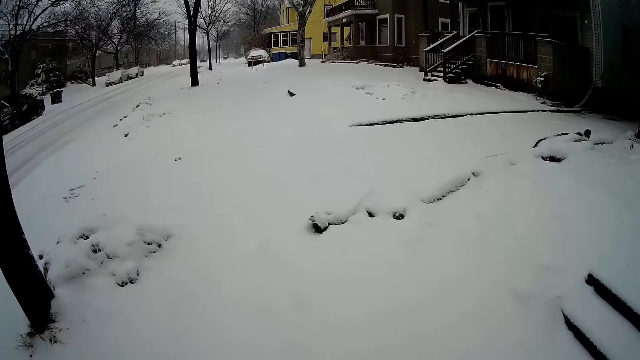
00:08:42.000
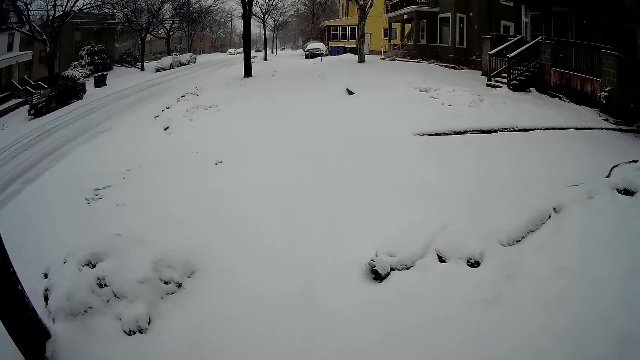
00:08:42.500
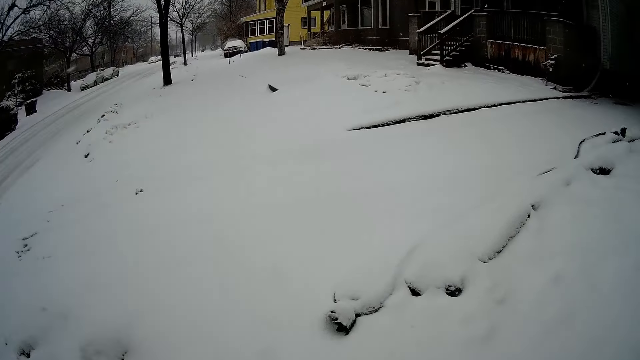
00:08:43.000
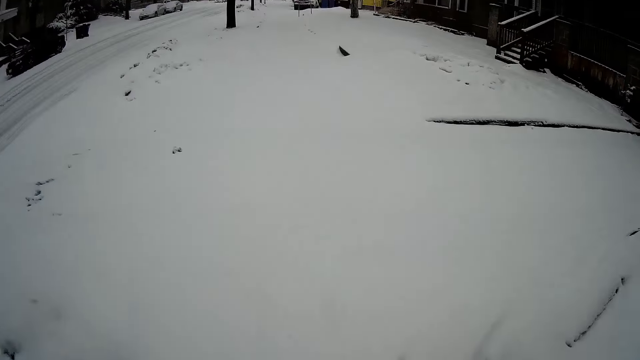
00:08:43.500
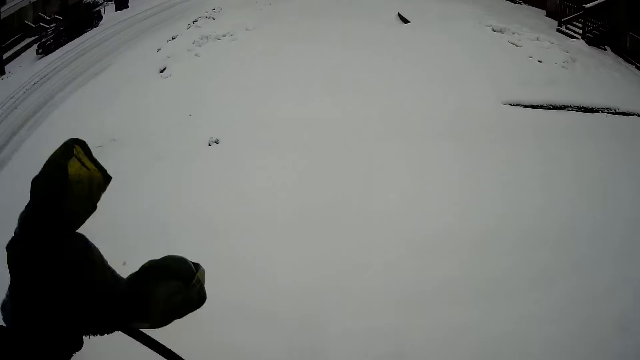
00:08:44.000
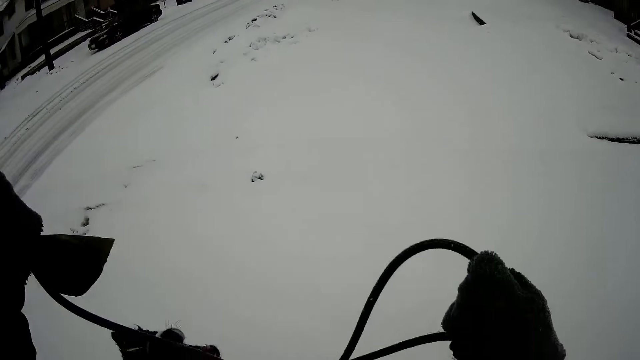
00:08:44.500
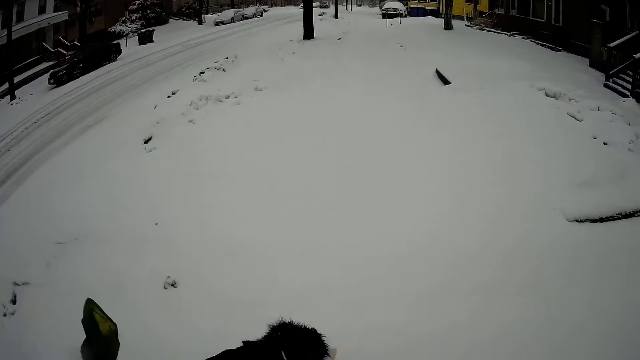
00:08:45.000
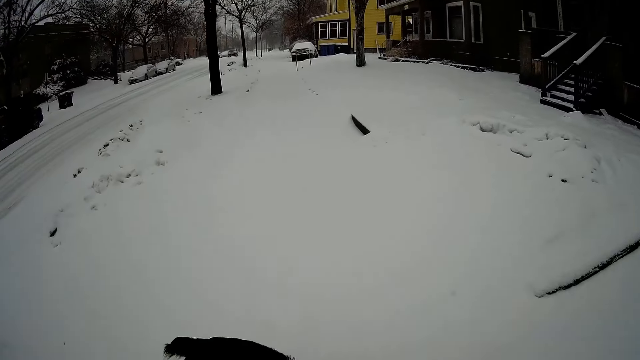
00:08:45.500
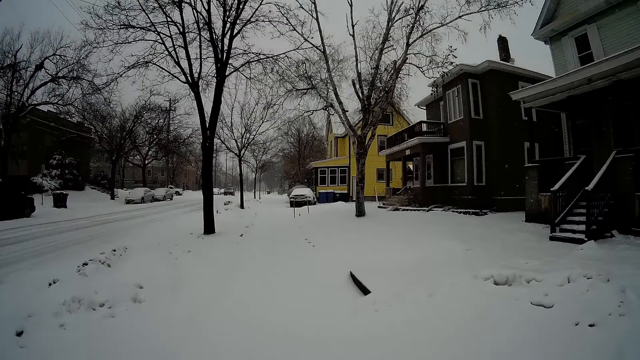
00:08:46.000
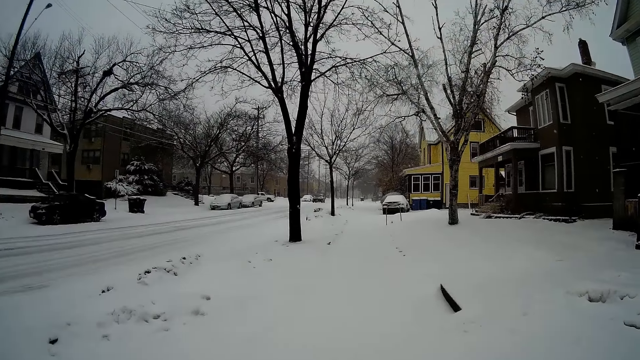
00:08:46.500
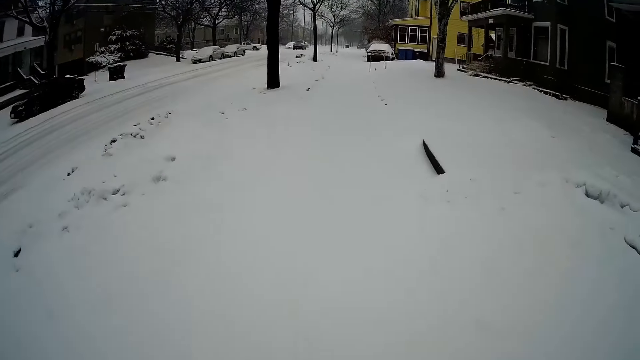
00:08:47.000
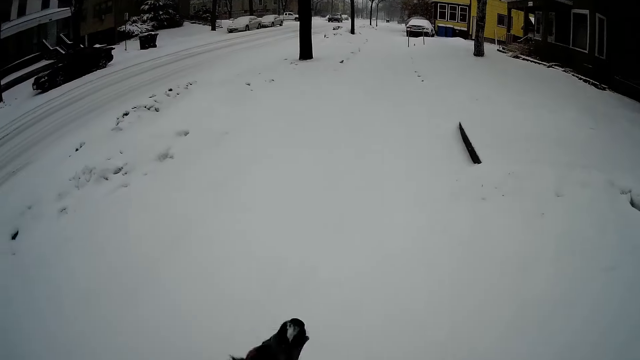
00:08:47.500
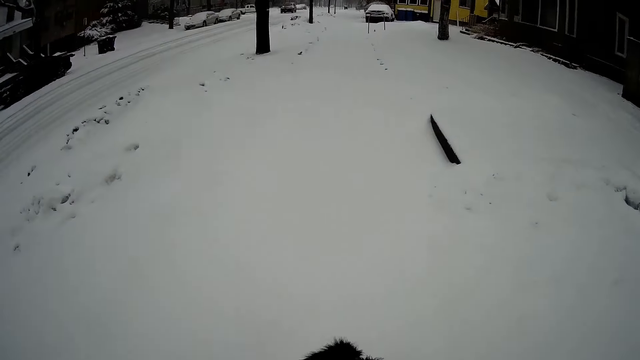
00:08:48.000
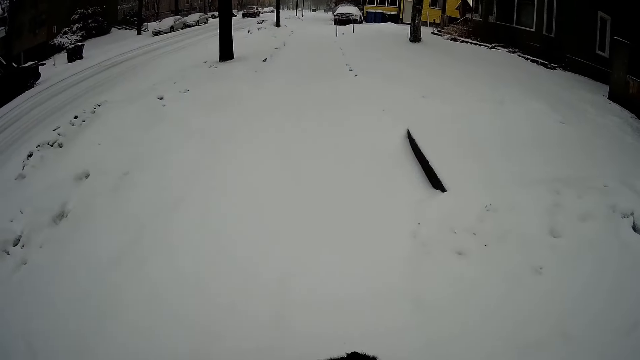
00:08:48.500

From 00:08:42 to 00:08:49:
The camera wearer adjusts the leash with his hands.

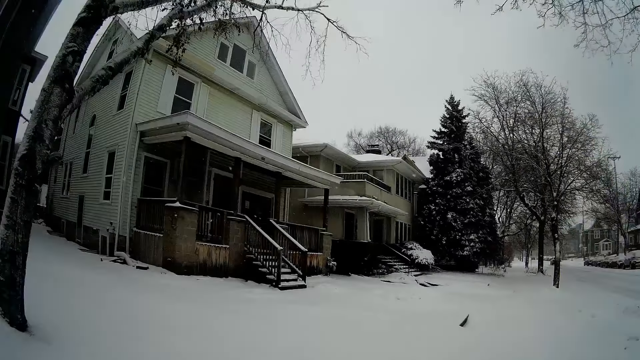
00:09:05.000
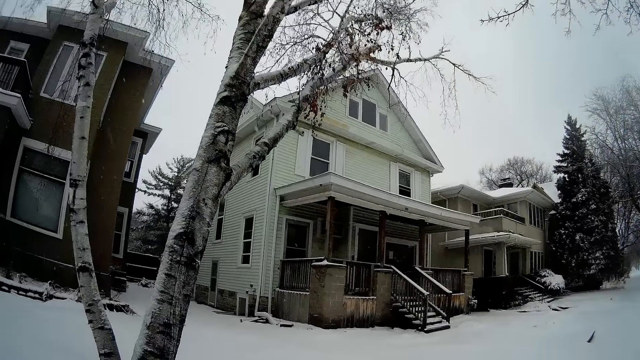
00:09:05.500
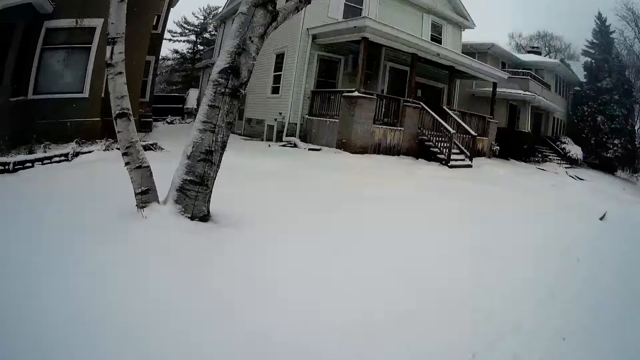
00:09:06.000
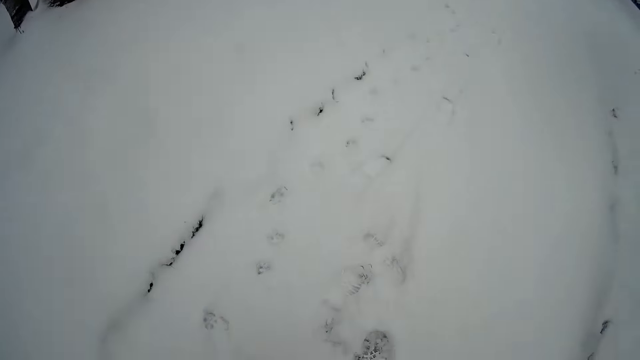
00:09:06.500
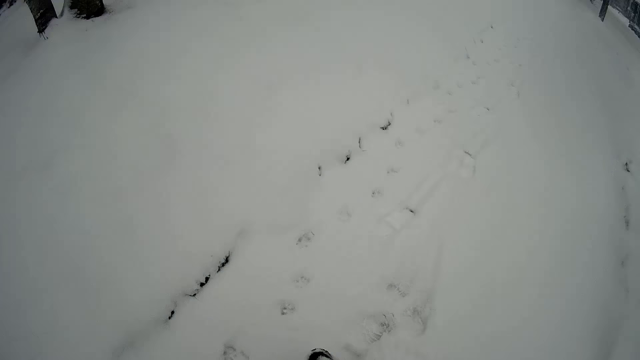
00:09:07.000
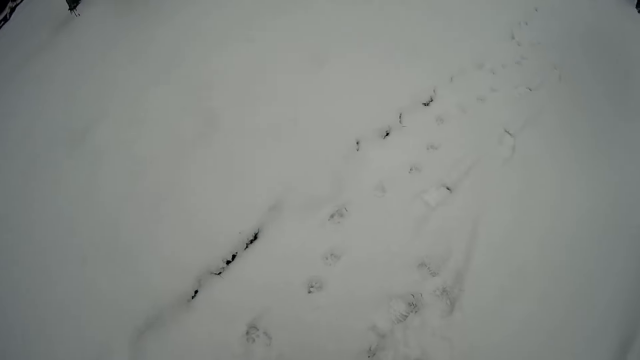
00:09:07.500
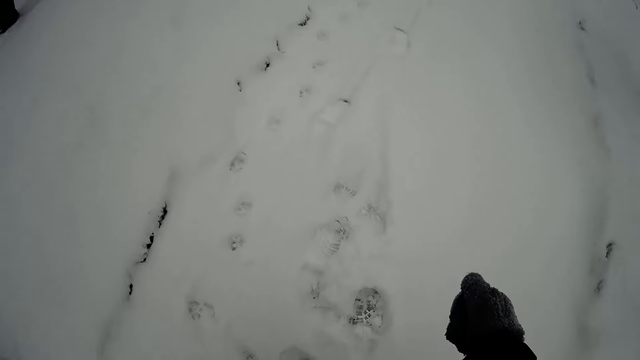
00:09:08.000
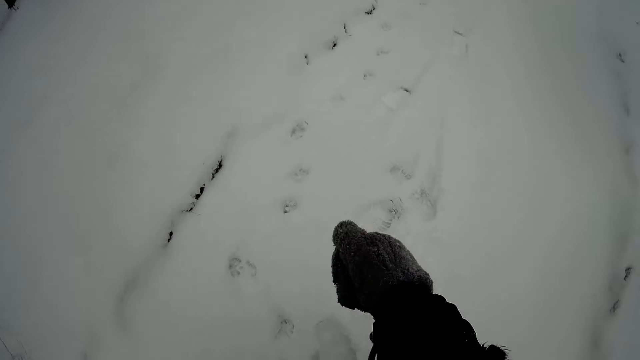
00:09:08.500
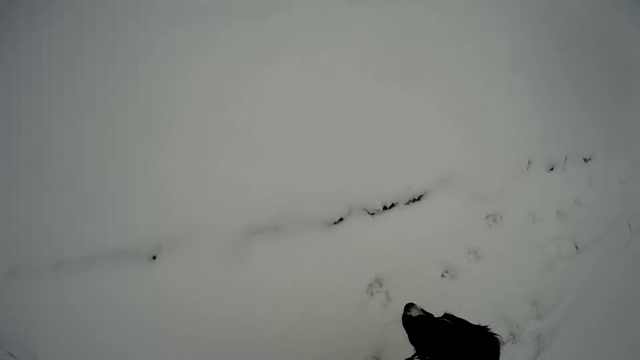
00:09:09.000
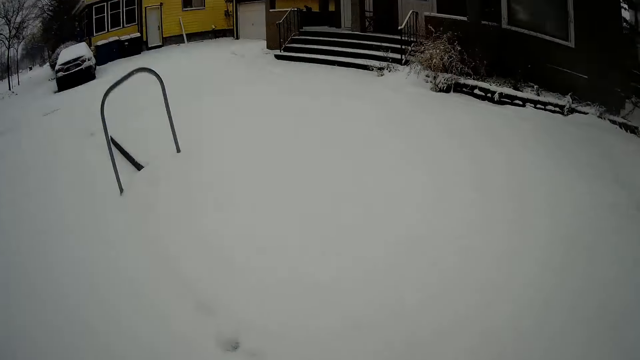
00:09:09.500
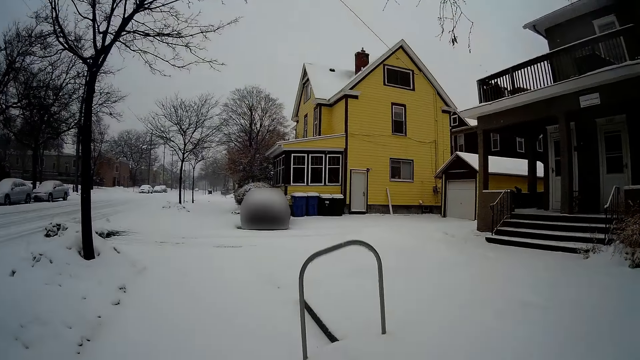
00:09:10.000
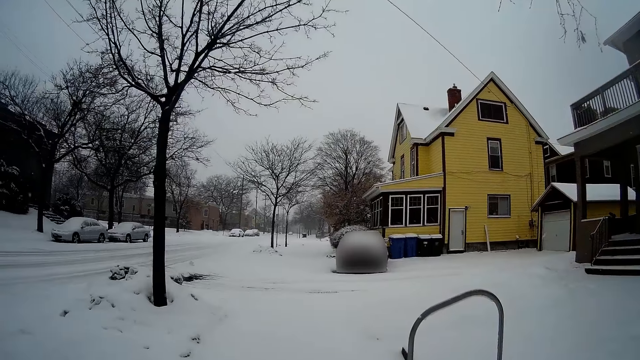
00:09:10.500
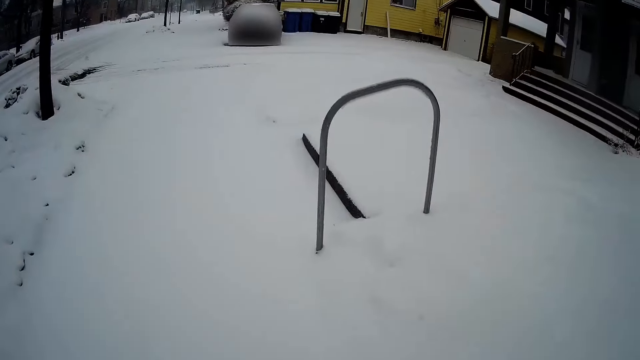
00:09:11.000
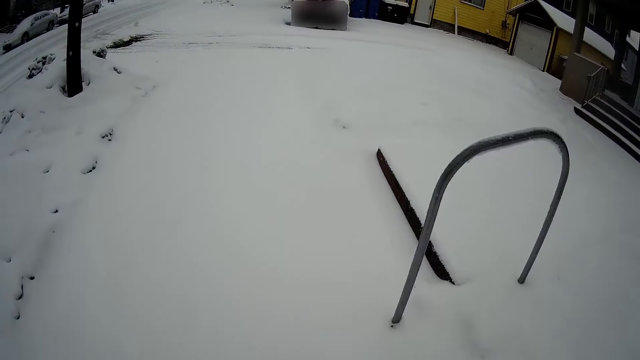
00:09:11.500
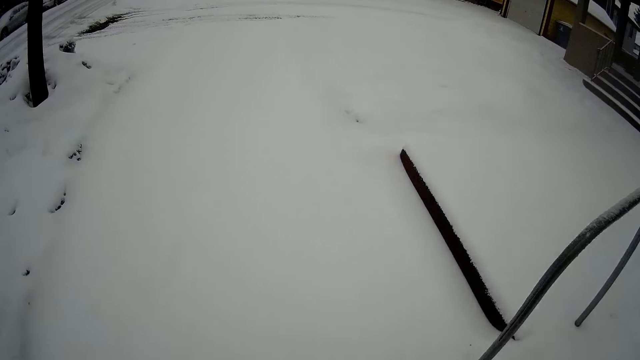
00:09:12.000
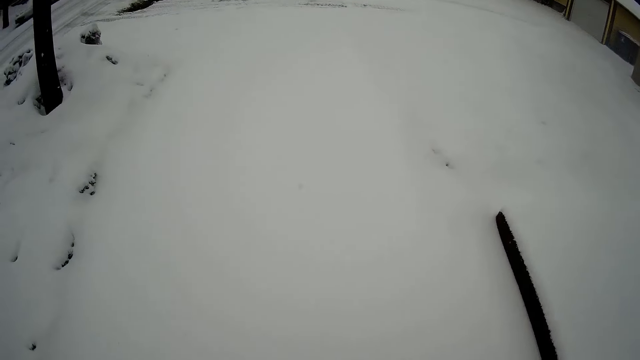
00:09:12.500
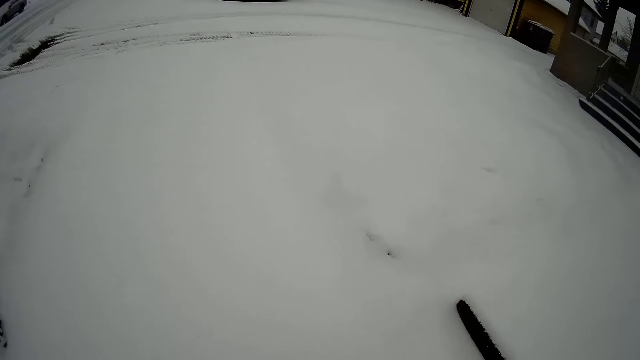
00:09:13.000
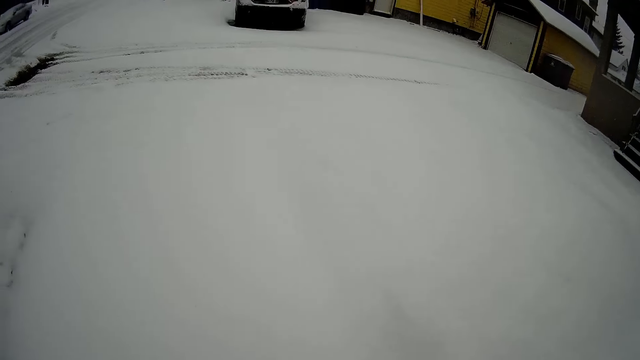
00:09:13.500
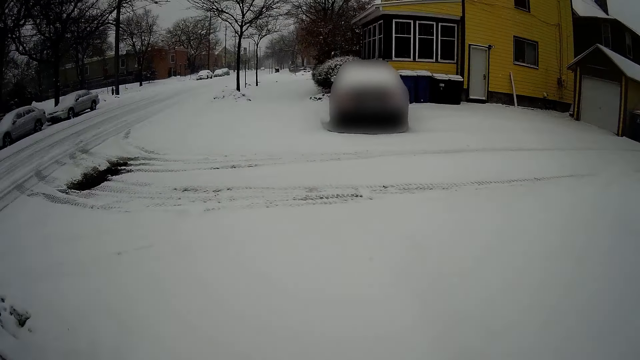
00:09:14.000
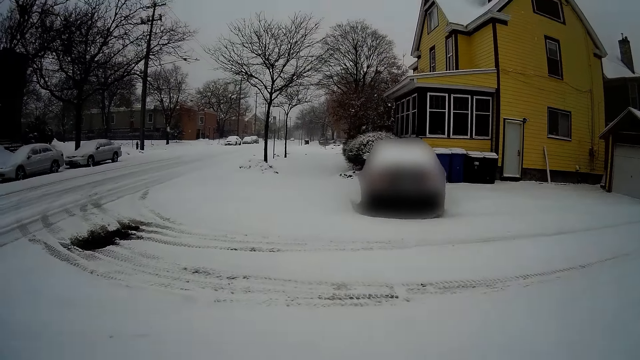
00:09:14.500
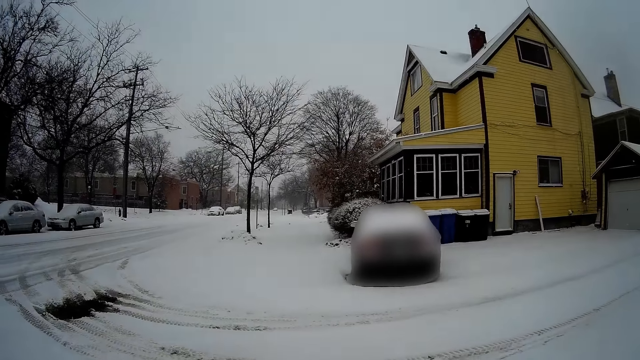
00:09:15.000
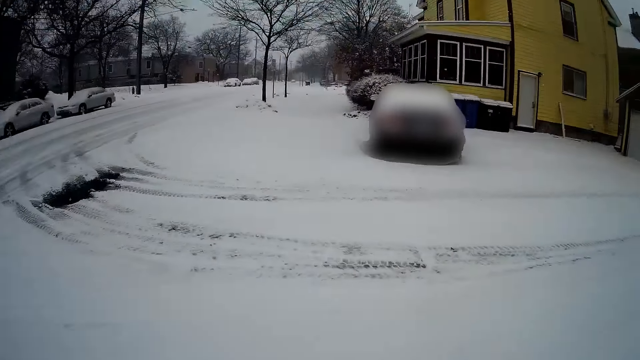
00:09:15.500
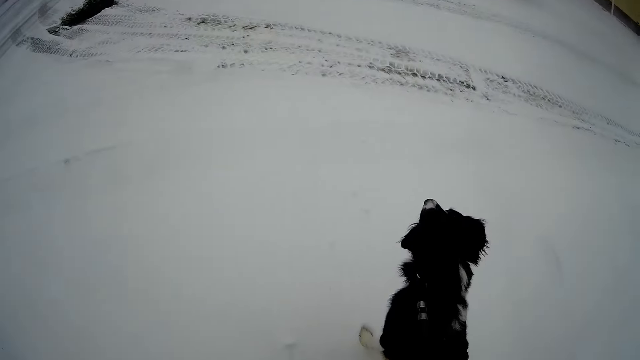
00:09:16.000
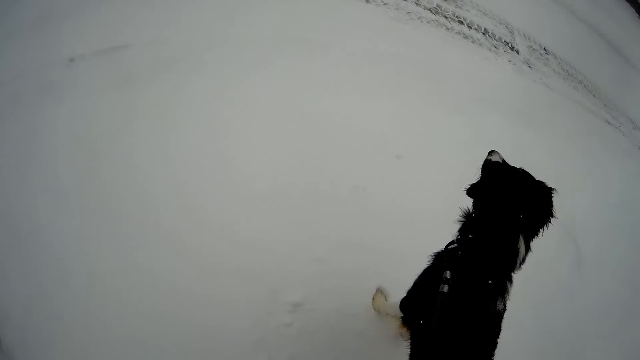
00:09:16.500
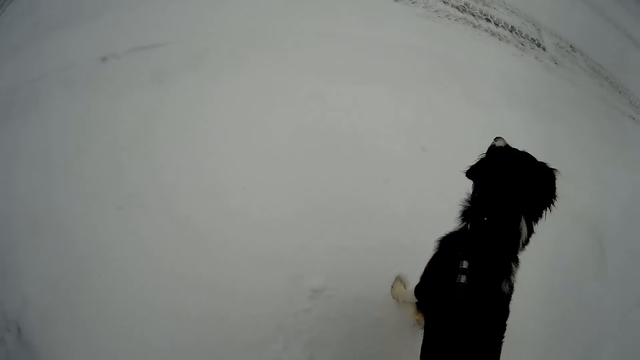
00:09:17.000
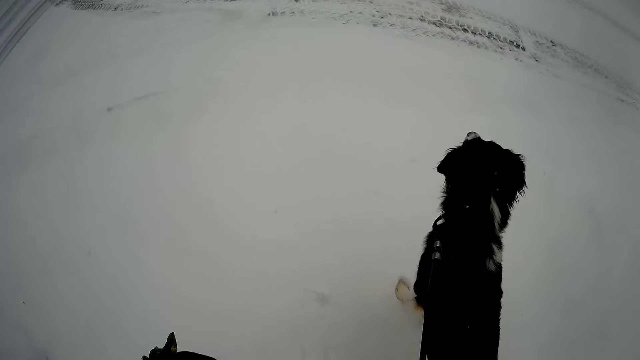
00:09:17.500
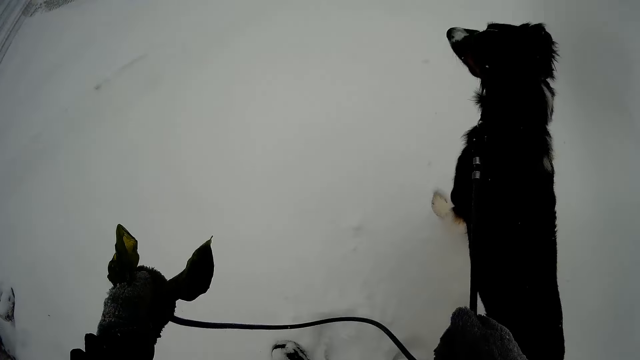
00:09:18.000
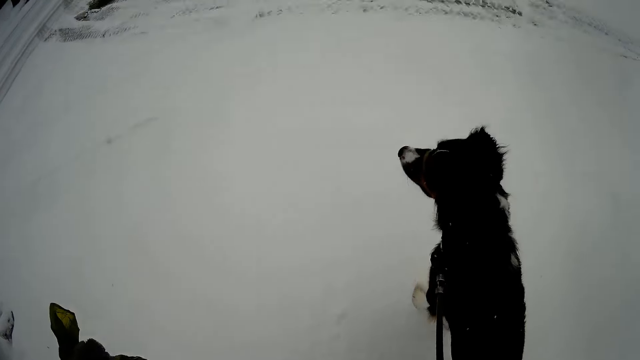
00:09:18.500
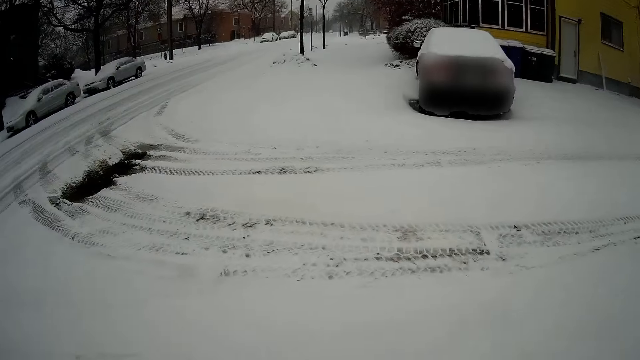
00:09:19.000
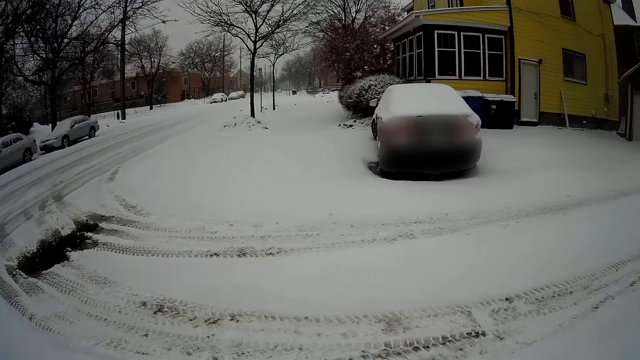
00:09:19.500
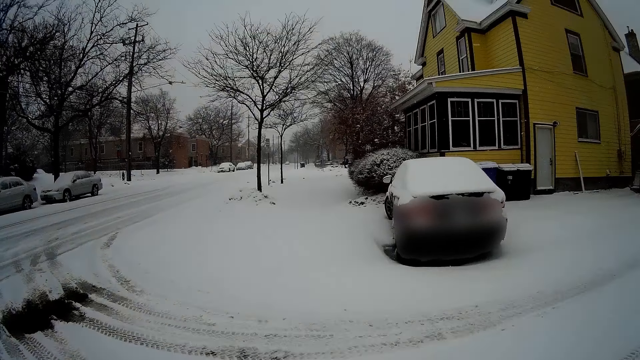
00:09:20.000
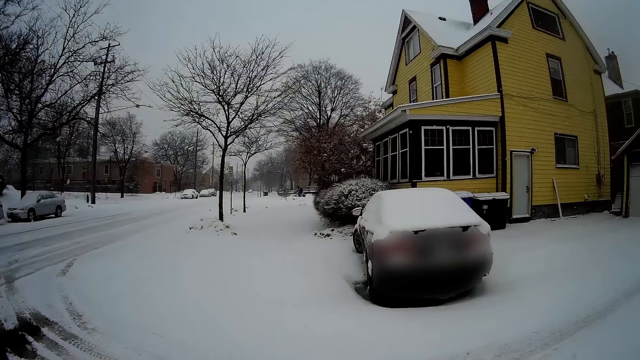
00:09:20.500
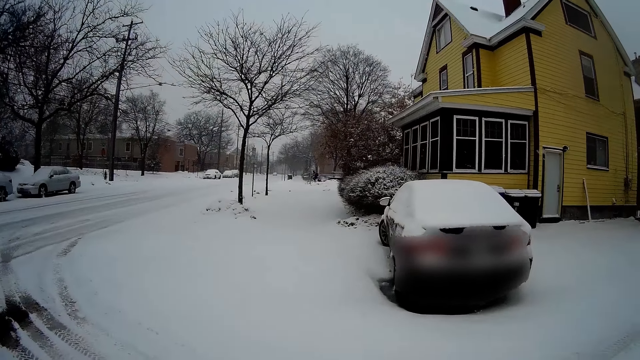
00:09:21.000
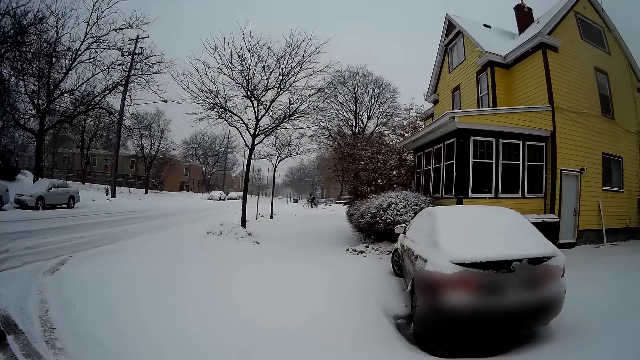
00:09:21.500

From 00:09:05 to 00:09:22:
The camera wearer sways his right leg on the floor. He crosses a snow-covered road with his dog.
